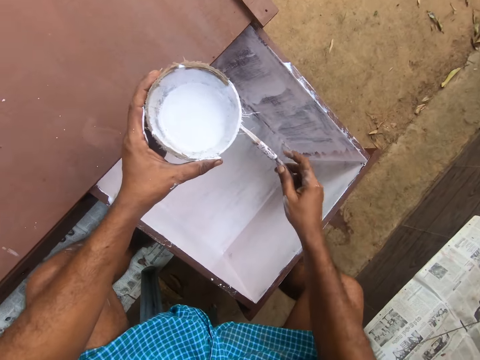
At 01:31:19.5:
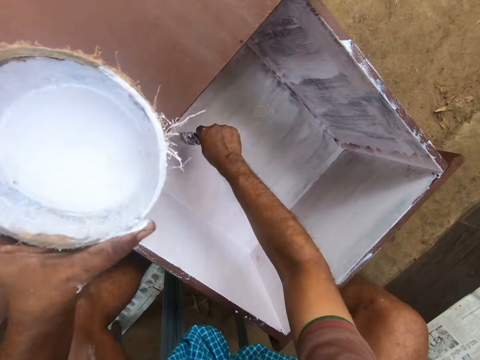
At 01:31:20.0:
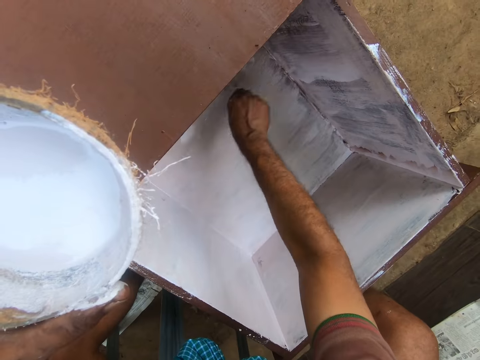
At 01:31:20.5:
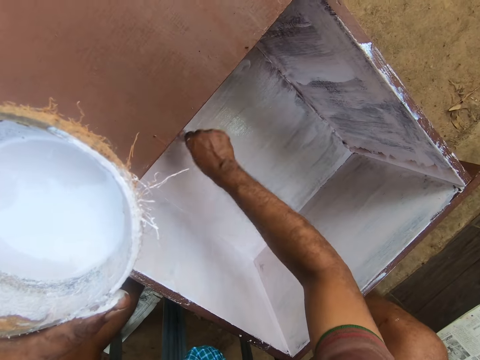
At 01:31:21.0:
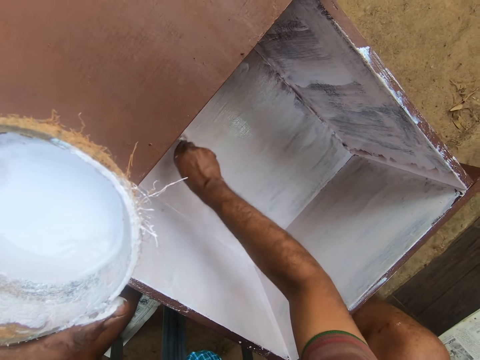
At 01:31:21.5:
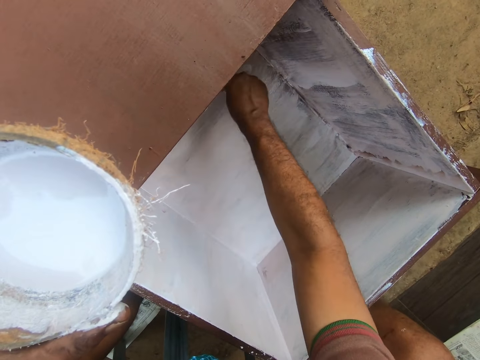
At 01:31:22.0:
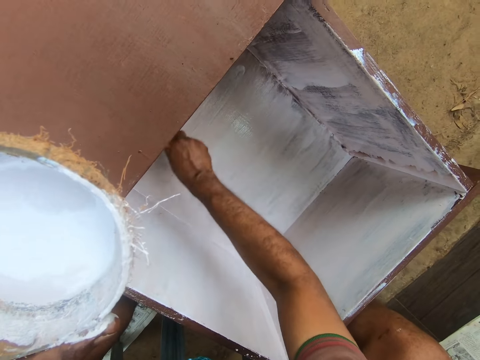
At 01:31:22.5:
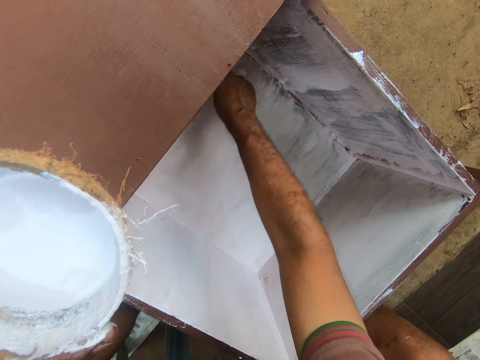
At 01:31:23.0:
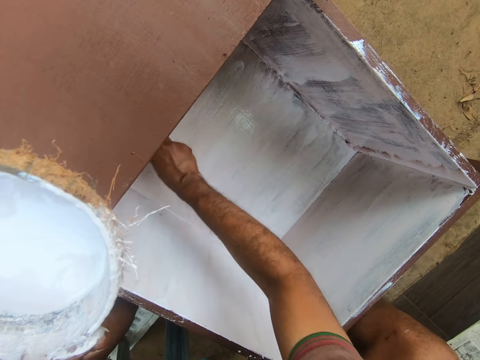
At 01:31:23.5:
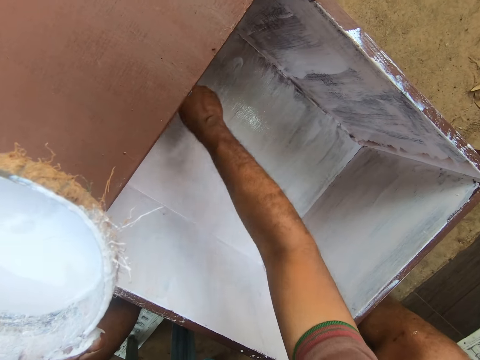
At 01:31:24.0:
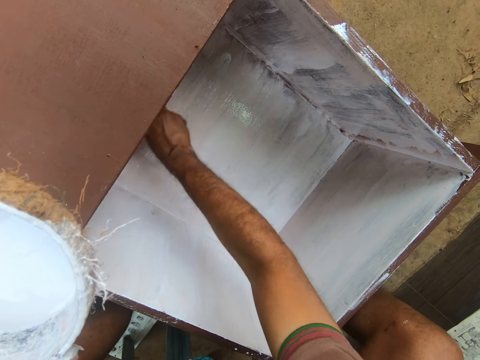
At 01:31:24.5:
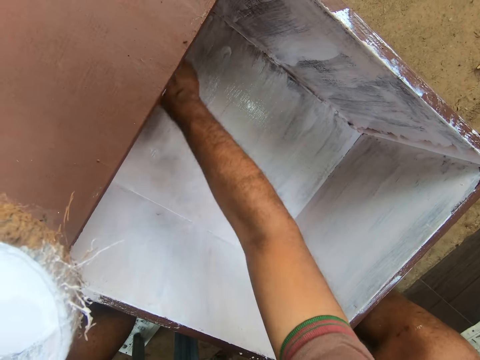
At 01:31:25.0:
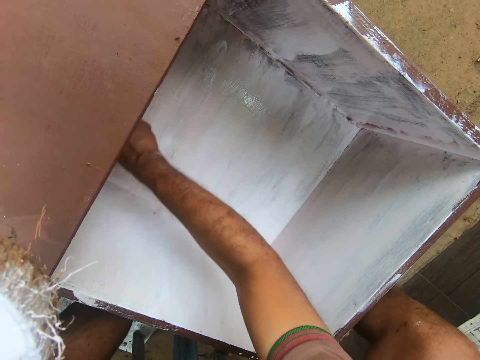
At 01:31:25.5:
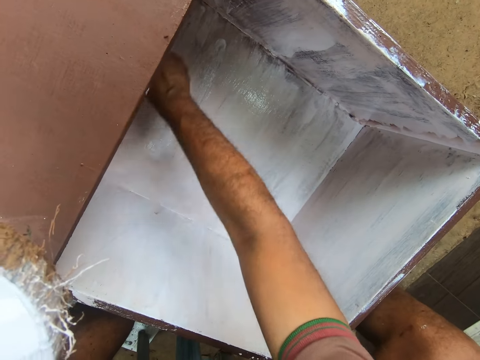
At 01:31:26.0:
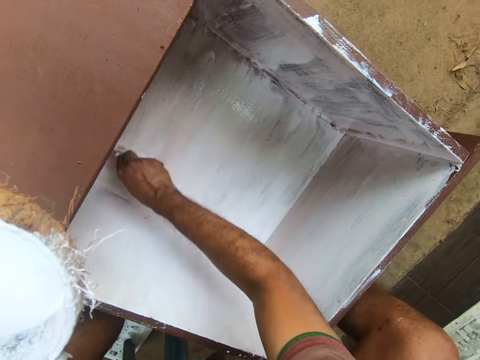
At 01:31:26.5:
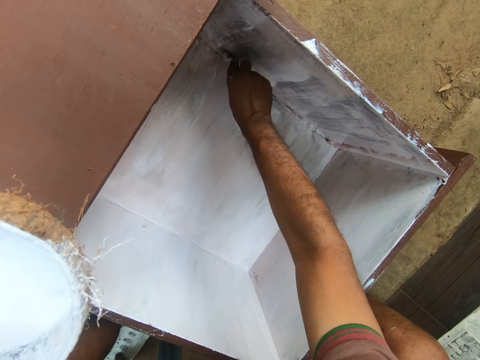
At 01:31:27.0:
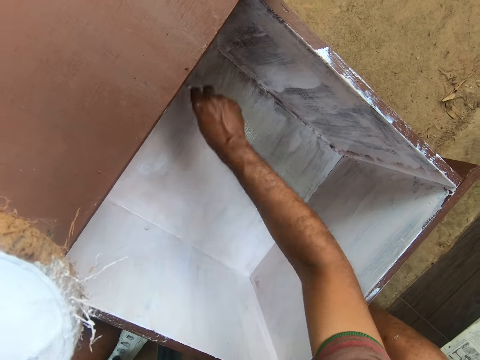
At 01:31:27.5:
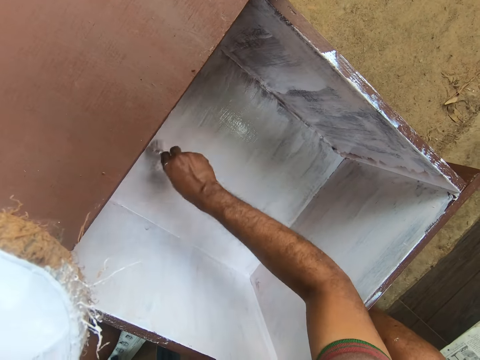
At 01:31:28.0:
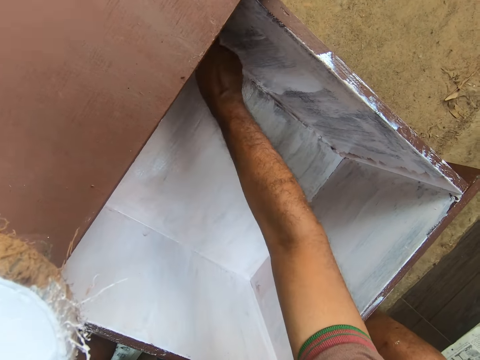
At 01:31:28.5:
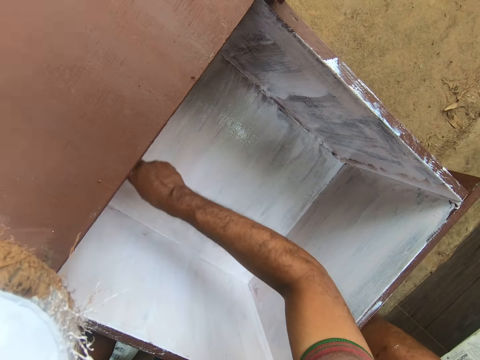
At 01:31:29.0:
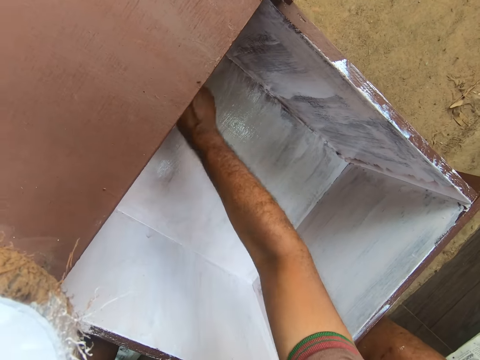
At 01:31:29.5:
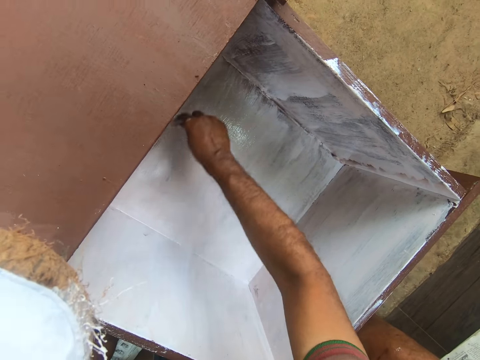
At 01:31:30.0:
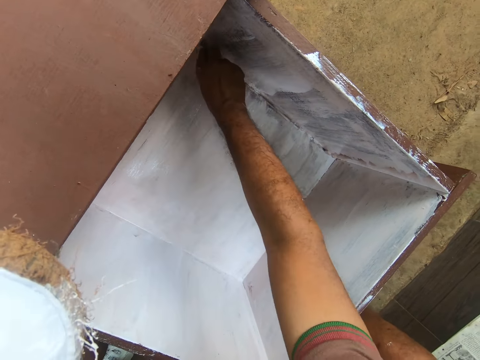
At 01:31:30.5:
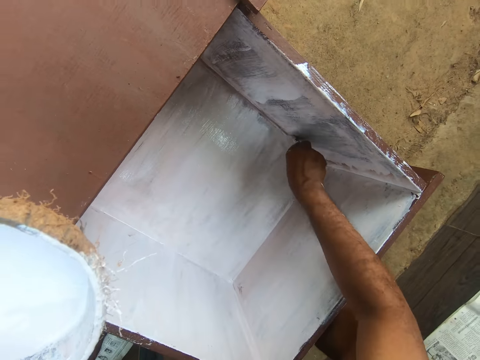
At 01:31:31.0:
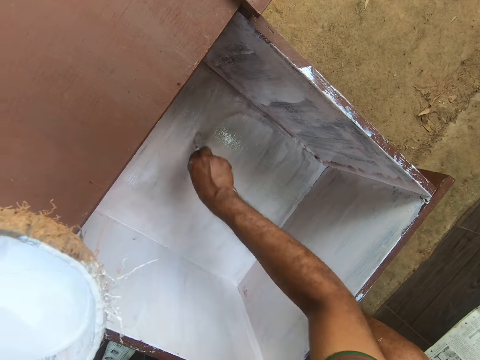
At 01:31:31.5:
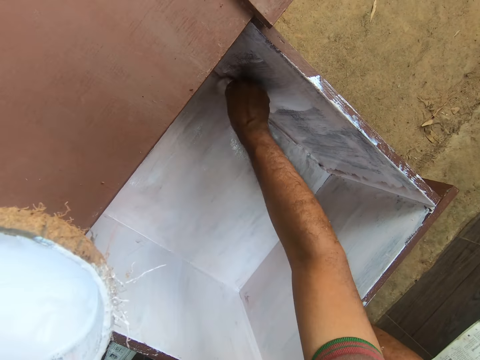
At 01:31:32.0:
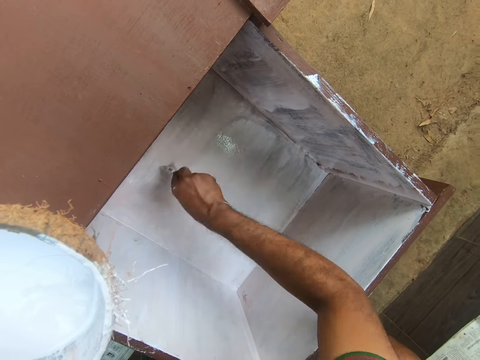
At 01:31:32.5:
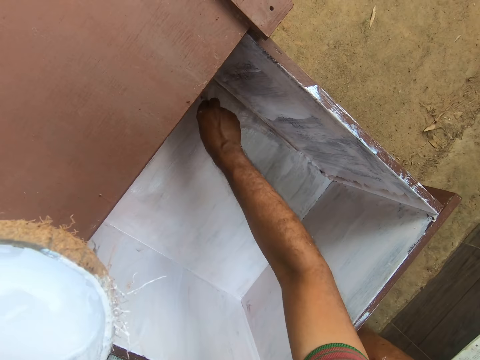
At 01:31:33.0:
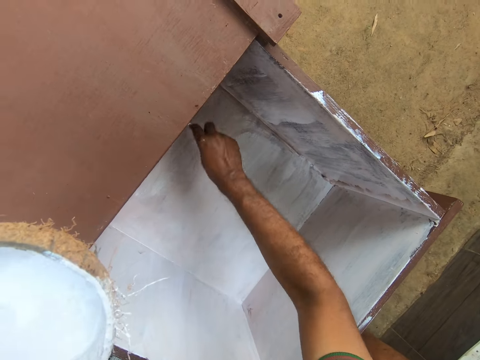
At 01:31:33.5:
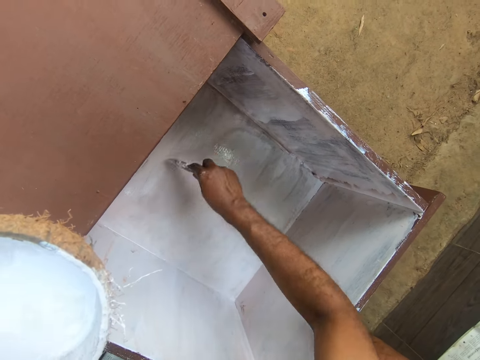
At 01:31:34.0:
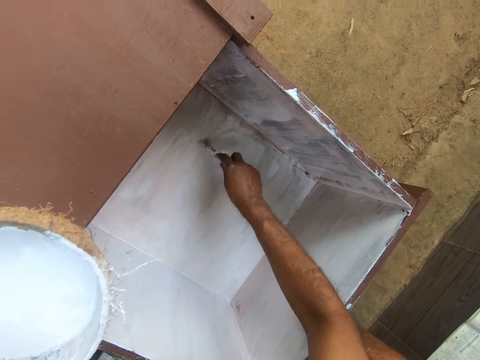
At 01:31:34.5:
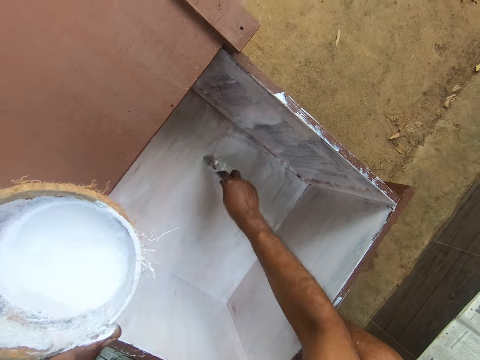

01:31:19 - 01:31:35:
The camera wearer paints the table drawer with the paint brush in his right hand. He paints inside the drawer.

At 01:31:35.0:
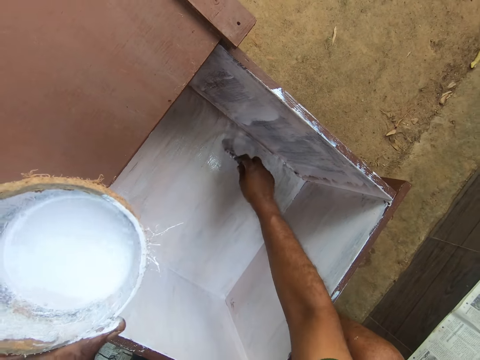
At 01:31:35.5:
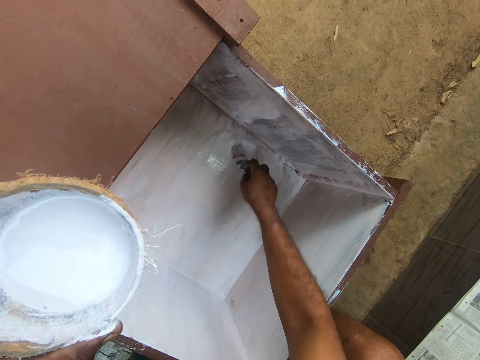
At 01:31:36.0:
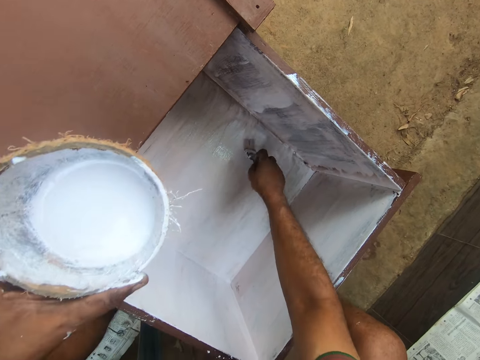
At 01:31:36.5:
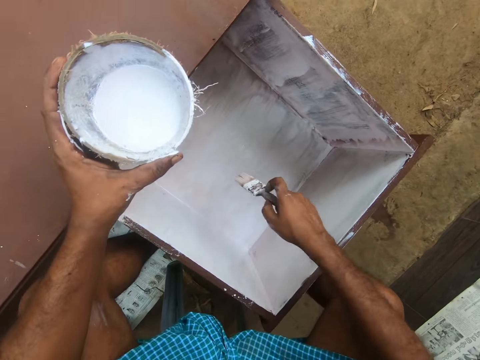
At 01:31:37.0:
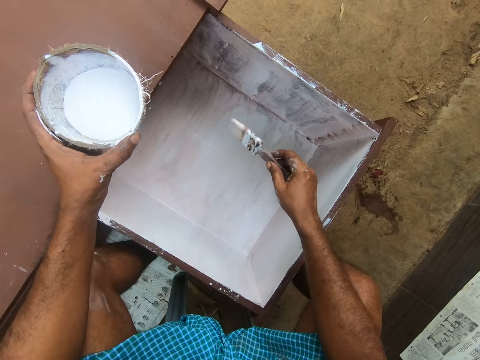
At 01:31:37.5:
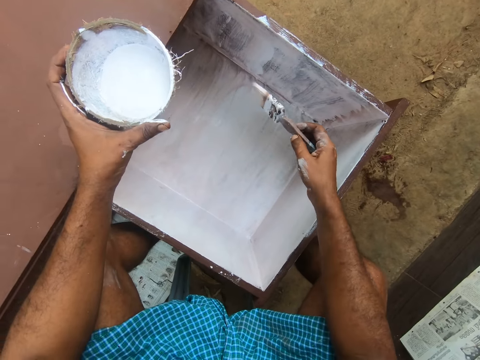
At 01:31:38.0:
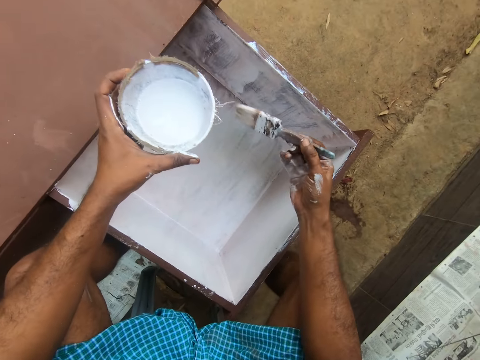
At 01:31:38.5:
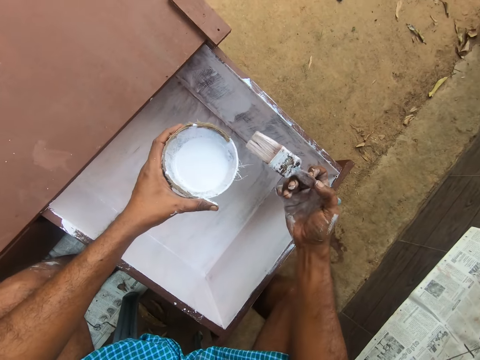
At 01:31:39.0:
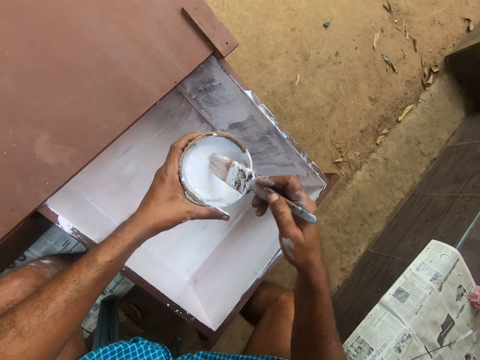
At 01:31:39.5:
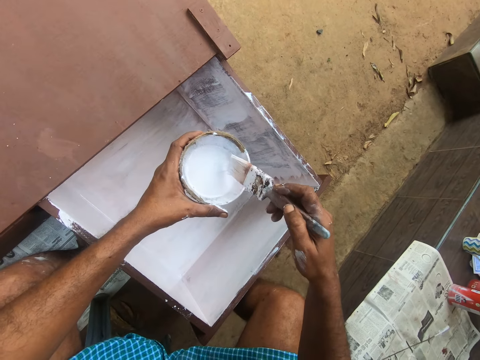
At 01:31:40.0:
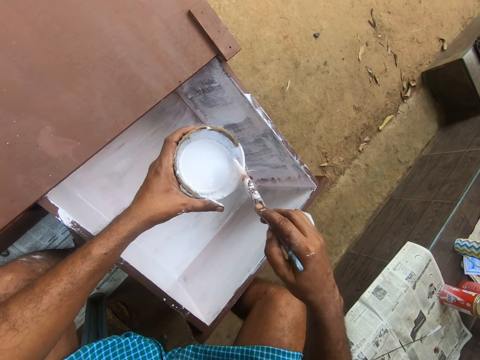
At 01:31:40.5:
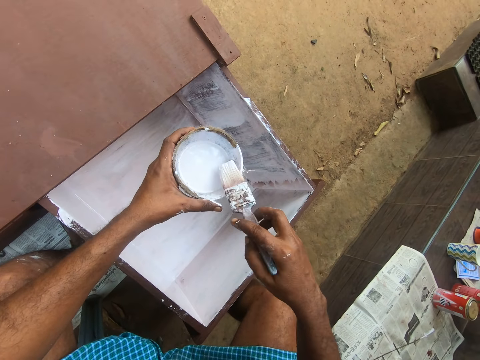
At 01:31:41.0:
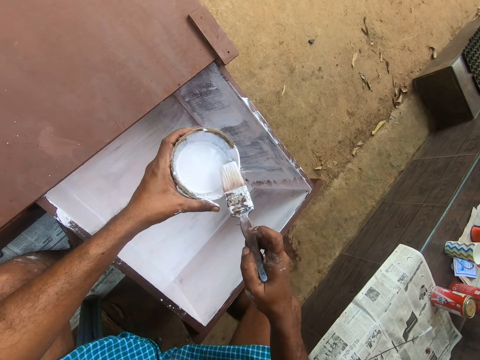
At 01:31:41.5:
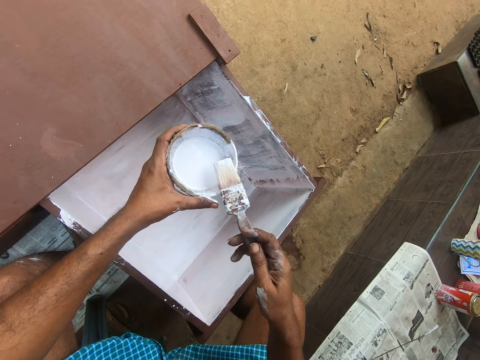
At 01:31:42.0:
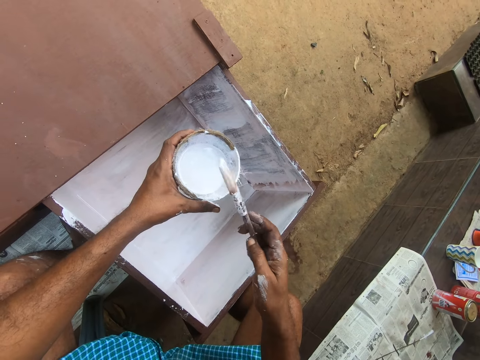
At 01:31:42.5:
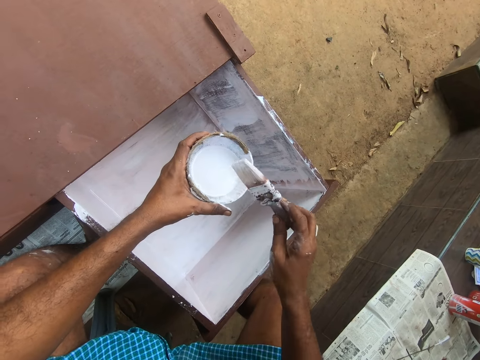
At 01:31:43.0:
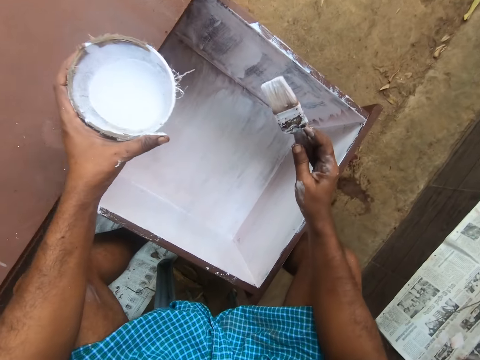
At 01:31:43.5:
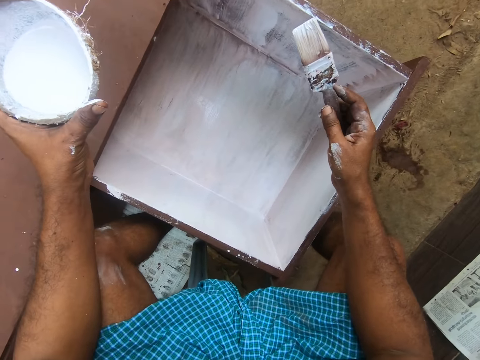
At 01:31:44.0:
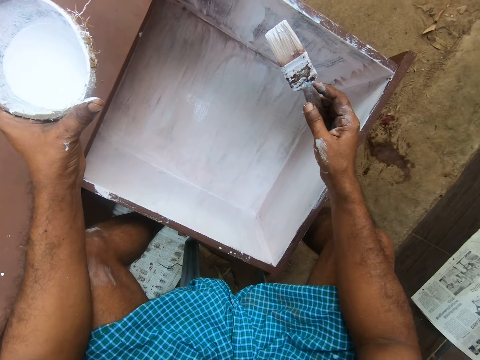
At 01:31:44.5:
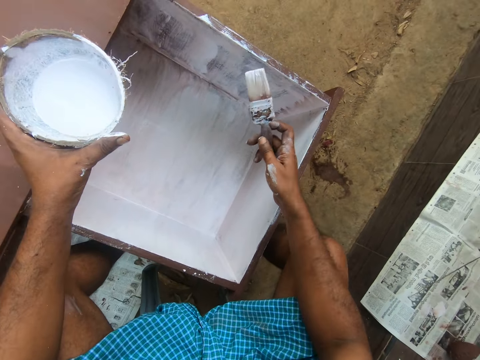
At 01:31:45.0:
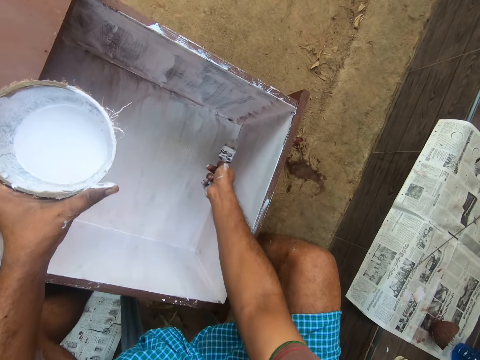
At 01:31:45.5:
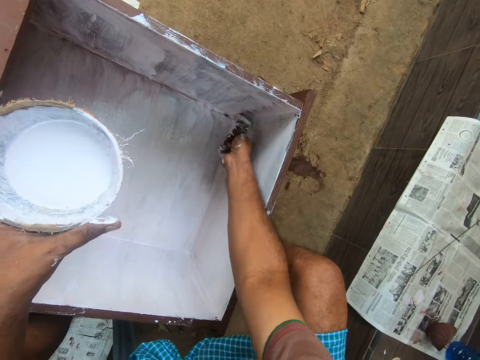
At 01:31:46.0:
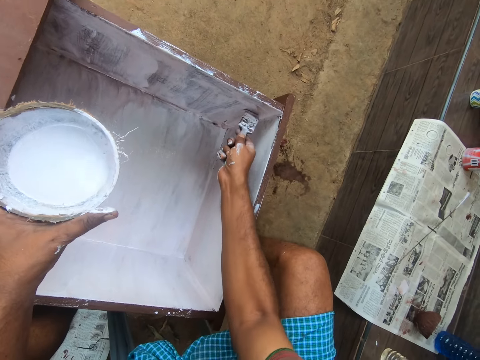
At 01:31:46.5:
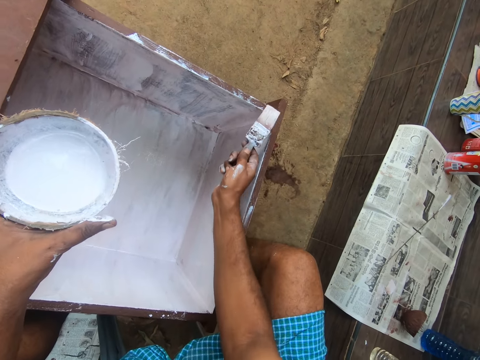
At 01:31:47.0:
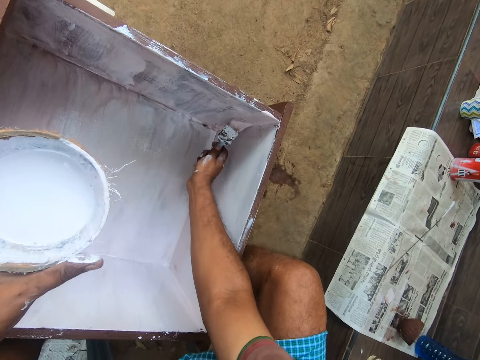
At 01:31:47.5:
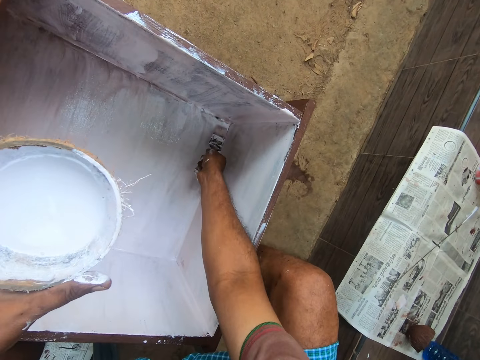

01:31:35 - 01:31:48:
The camera wearer holds the paint brush. He inserts the paint brush into the container of paint with his right hand. He rubs the paint brush on the edge of the container of paint. He holds the paint brush. He paints the table drawer with the paint brush in his right hand.
